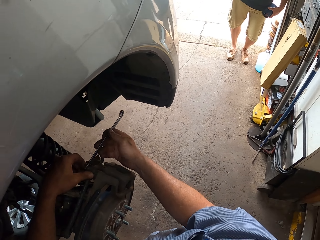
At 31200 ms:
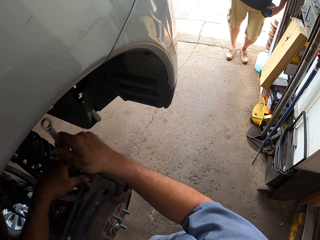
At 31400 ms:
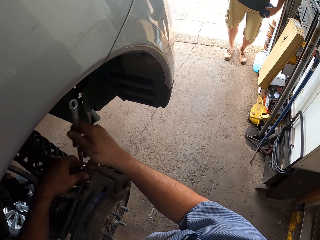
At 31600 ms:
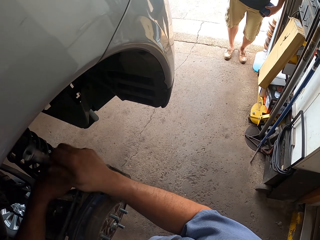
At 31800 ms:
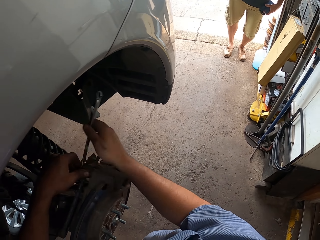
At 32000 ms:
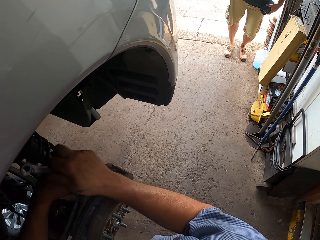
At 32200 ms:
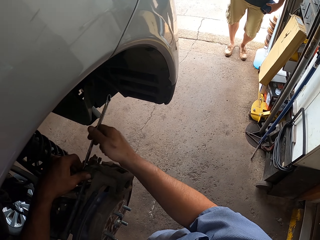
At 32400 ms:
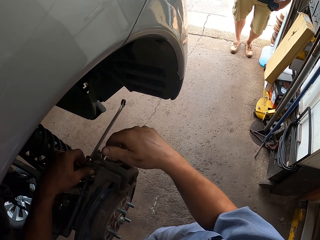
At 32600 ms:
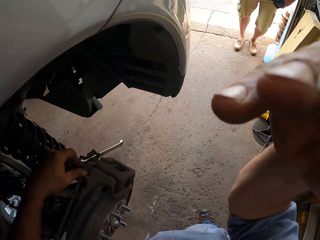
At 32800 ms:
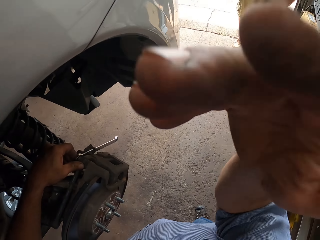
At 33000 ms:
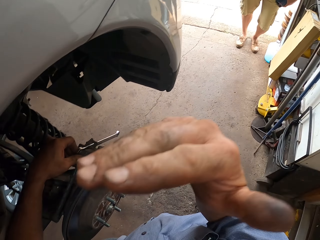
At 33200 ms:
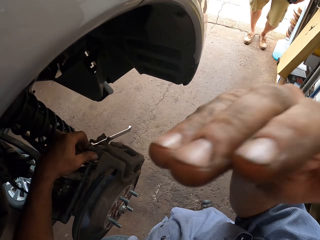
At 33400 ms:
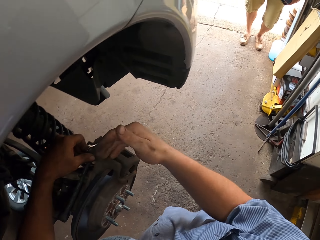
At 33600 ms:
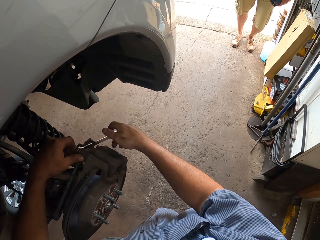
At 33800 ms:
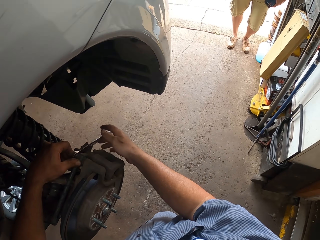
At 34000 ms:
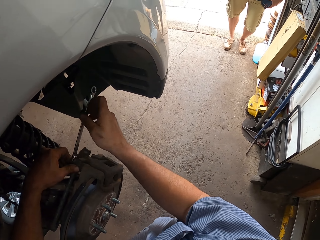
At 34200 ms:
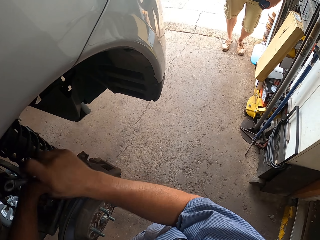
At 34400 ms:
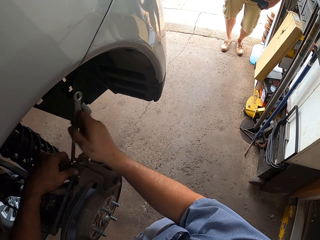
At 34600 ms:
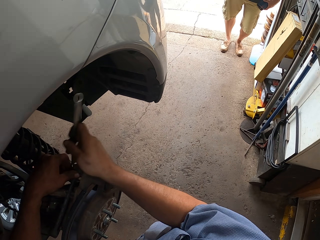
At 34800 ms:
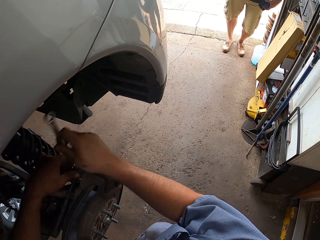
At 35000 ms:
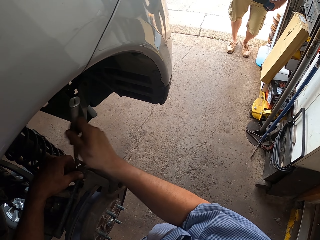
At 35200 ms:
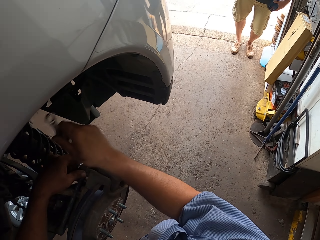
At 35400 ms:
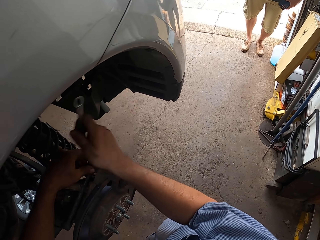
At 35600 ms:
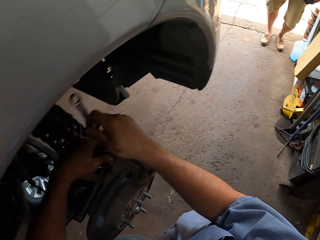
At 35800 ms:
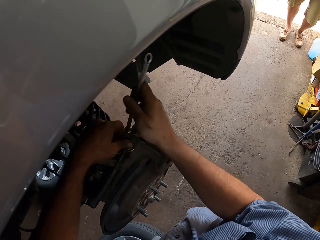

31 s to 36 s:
The camera wearer moves his hand. He picks up the hand wrench. He tightens the bolt with the hand wrench.

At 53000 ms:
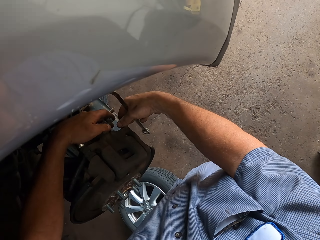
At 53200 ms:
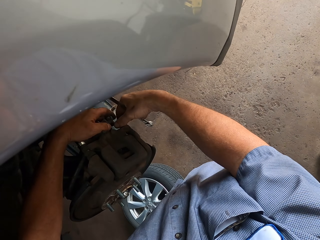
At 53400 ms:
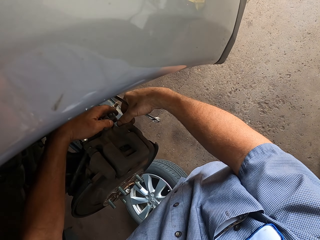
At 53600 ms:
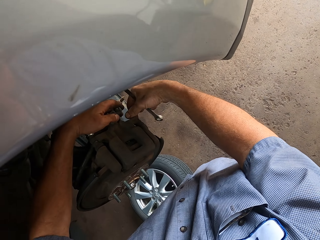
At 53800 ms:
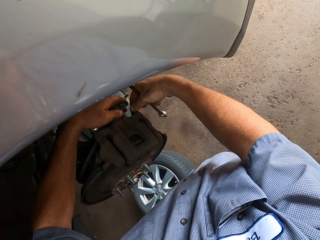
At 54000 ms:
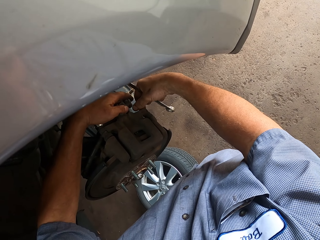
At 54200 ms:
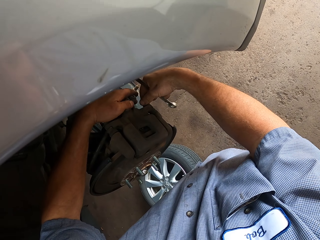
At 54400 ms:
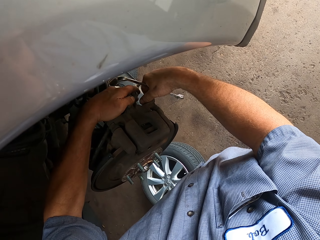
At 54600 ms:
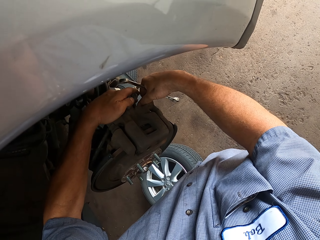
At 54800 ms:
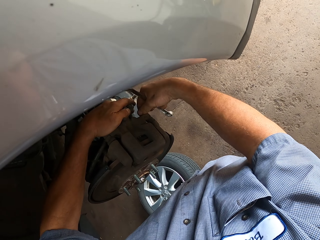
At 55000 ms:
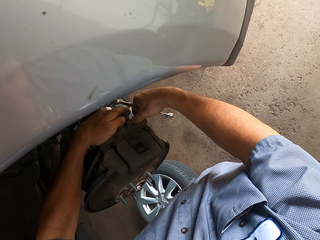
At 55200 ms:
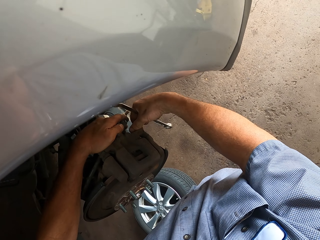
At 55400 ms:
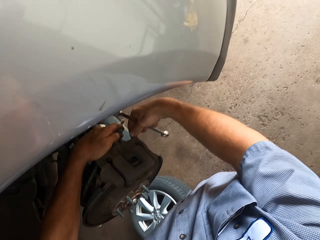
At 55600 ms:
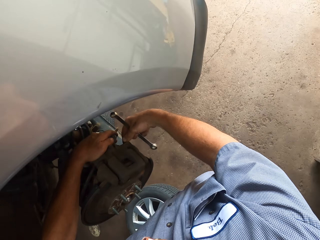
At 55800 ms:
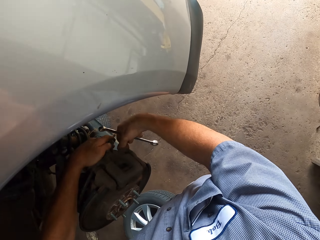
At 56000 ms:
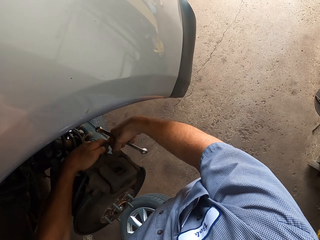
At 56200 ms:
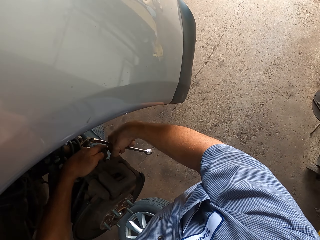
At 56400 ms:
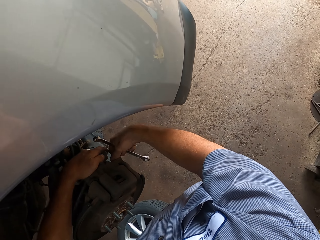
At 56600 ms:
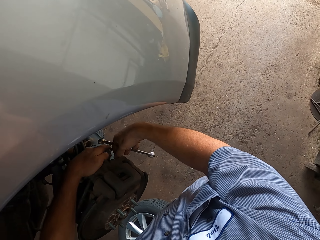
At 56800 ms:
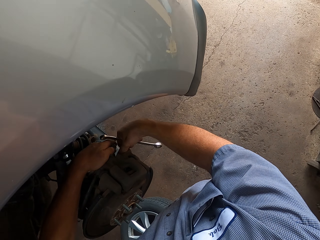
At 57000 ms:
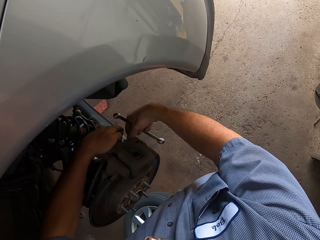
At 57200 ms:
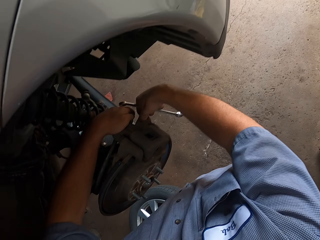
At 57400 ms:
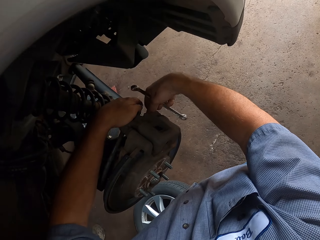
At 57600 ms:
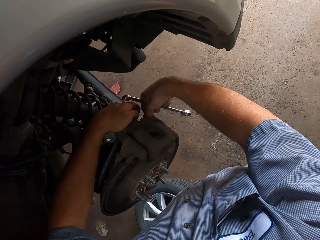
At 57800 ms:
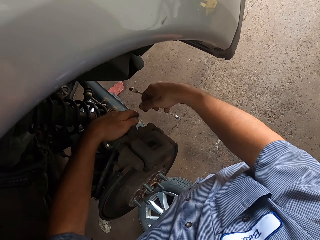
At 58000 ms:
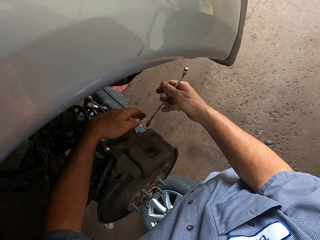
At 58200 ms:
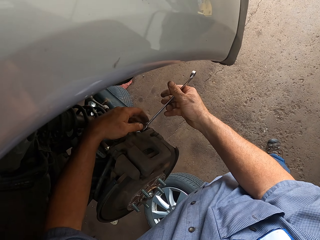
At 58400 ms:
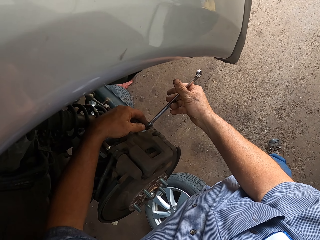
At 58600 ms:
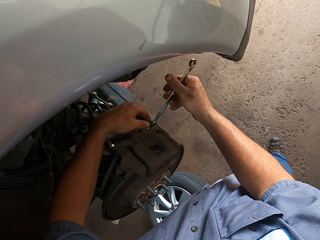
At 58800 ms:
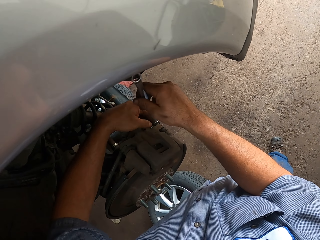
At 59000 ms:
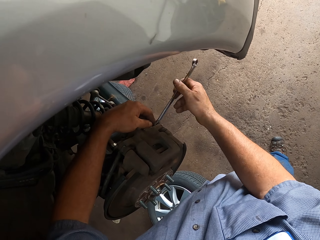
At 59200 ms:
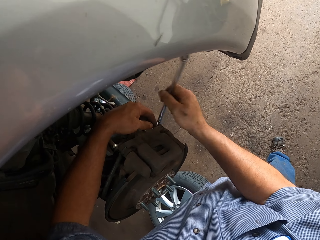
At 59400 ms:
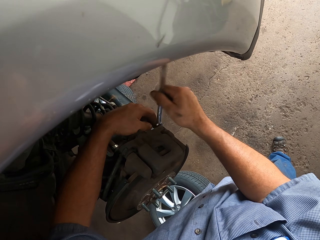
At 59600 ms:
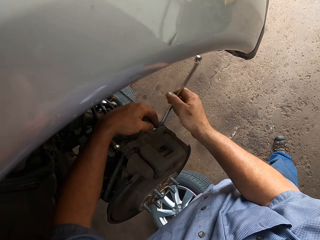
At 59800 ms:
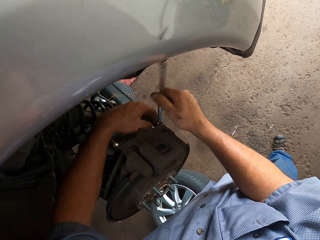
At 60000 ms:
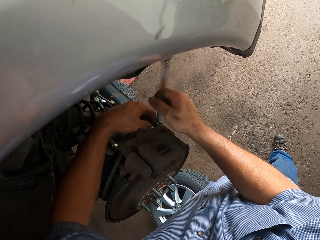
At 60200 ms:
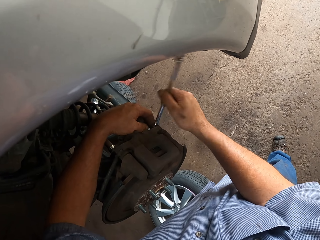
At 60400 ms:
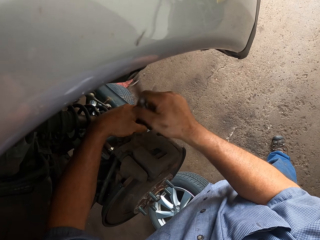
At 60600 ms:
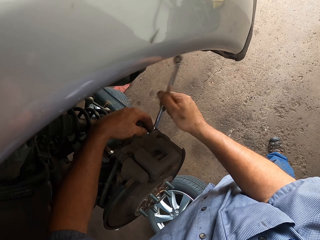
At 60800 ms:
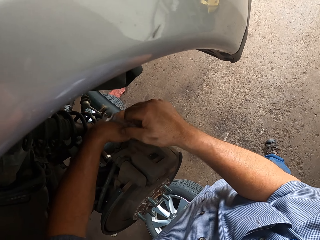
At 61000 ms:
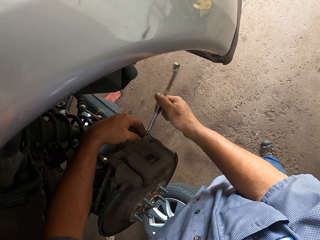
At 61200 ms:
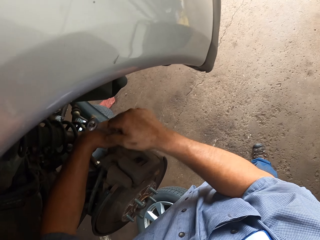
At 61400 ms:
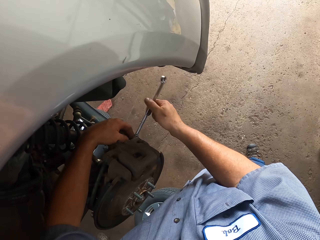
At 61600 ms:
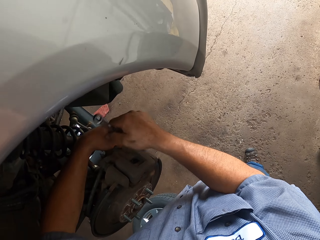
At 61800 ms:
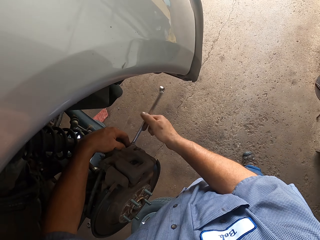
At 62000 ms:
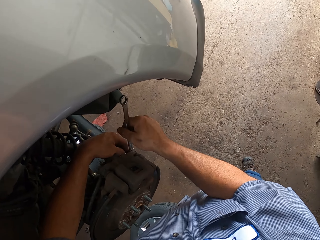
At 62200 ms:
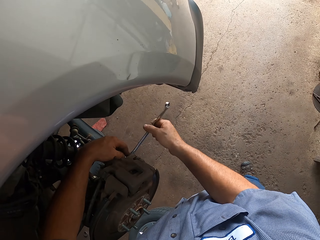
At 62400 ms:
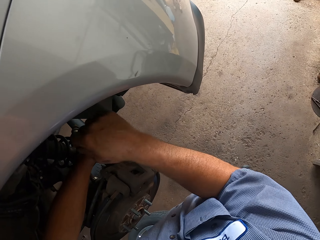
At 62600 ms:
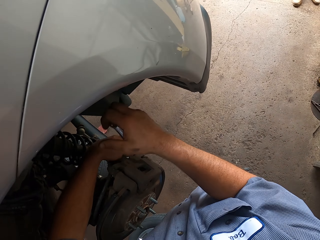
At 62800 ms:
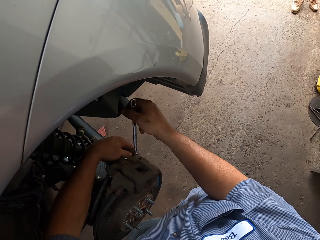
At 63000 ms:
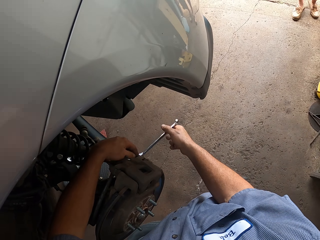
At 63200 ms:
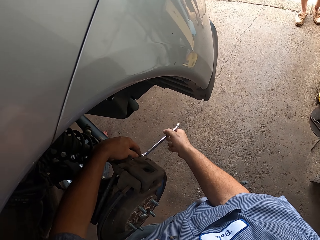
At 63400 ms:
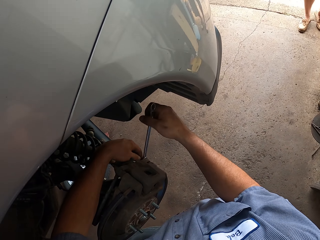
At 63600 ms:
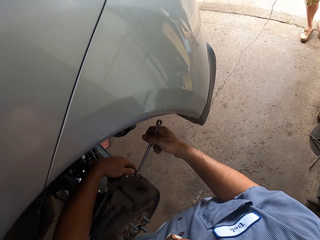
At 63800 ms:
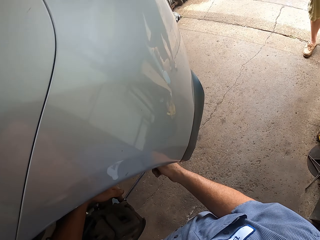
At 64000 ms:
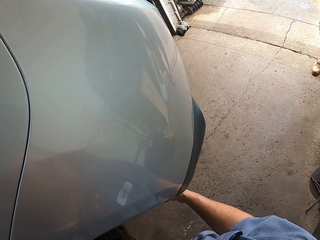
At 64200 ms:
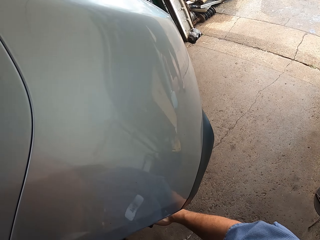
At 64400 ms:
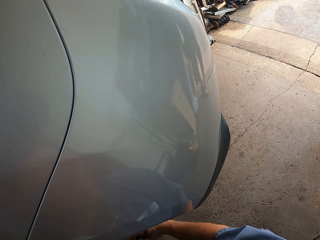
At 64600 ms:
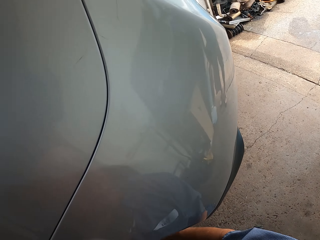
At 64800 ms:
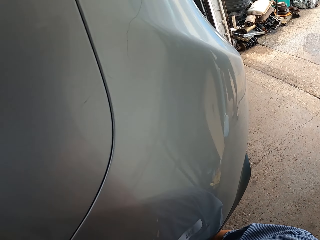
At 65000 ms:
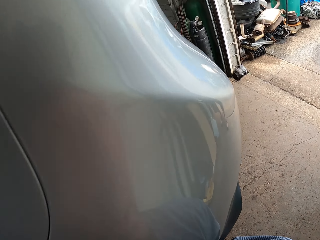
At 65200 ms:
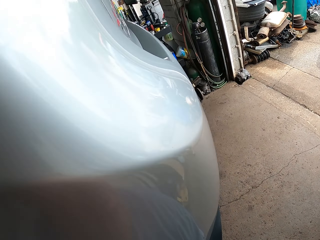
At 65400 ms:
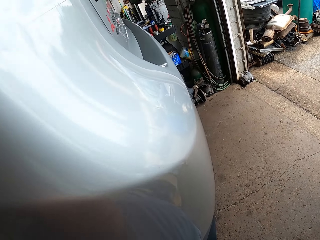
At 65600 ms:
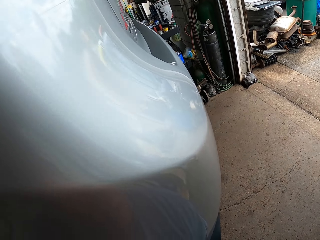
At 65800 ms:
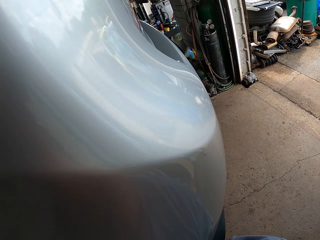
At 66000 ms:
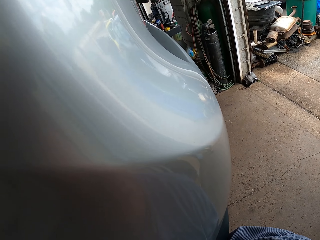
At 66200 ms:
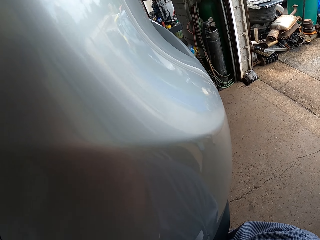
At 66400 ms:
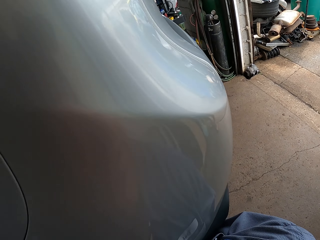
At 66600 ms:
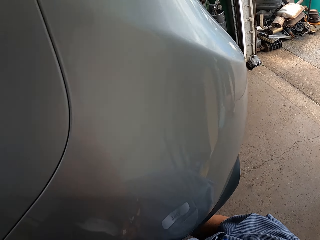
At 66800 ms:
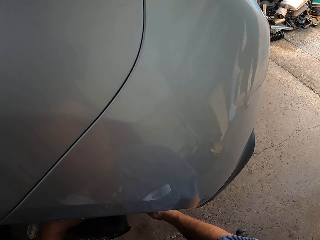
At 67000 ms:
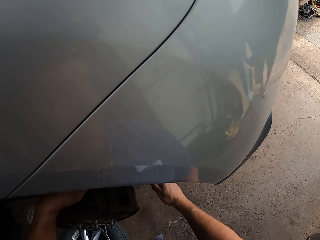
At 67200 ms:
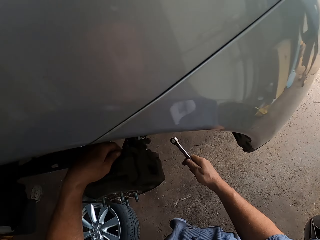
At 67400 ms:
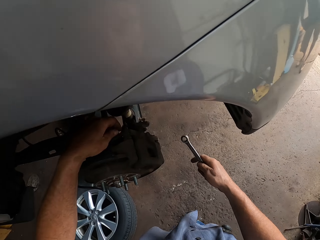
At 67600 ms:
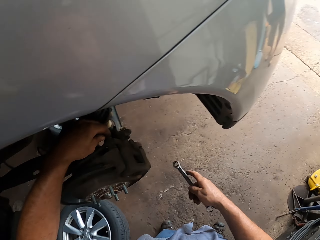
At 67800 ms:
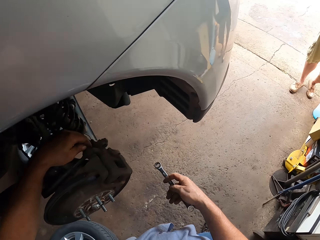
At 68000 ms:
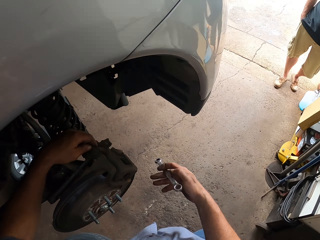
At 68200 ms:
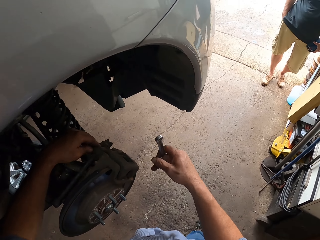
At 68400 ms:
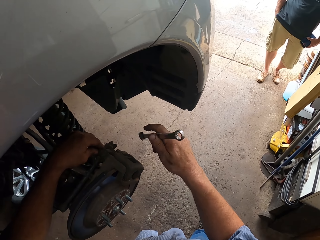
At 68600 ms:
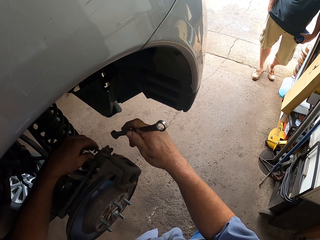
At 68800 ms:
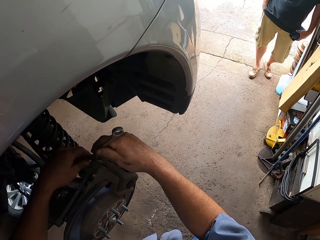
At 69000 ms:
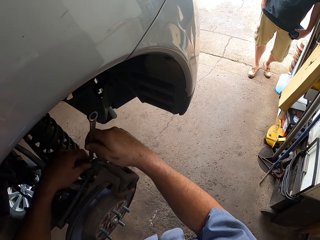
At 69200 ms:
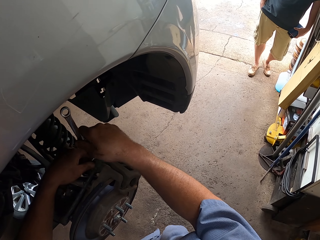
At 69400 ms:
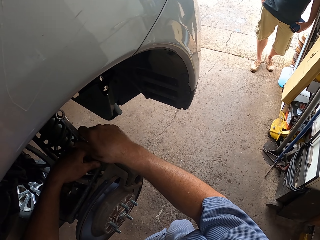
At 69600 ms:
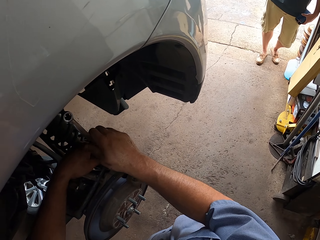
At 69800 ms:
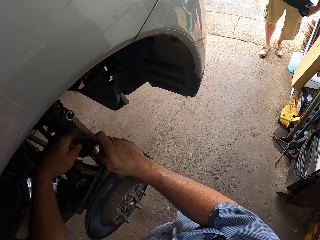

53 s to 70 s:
The camera wearer tightens the bolt with his hands. He tightens the bolt or wheel stud with the hand wrench or spanner. He looks around the garage. He removes the spanner from the wheel stud. He tightens the bolt with the hand wrench.
